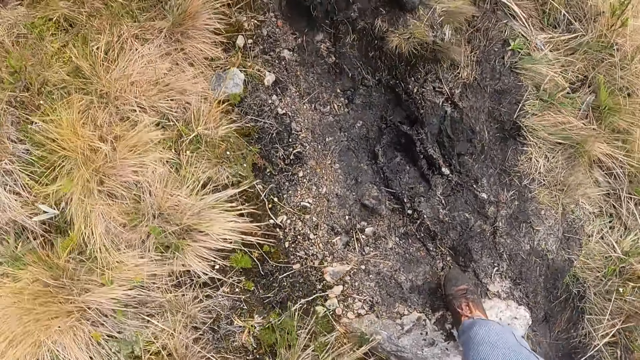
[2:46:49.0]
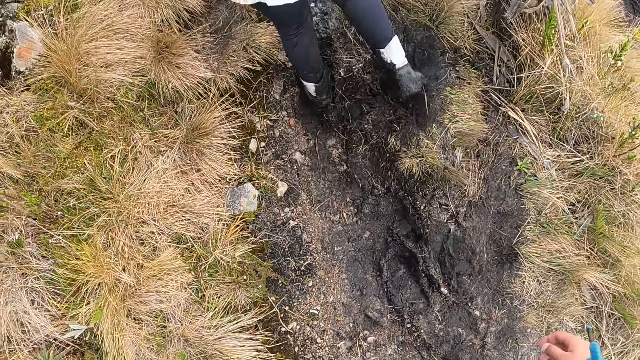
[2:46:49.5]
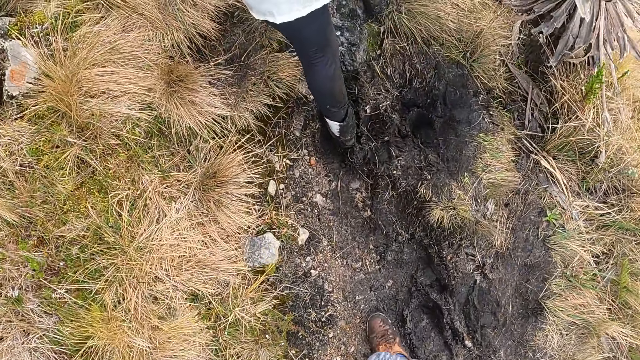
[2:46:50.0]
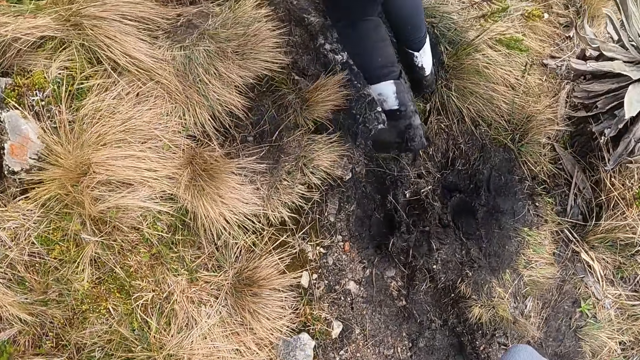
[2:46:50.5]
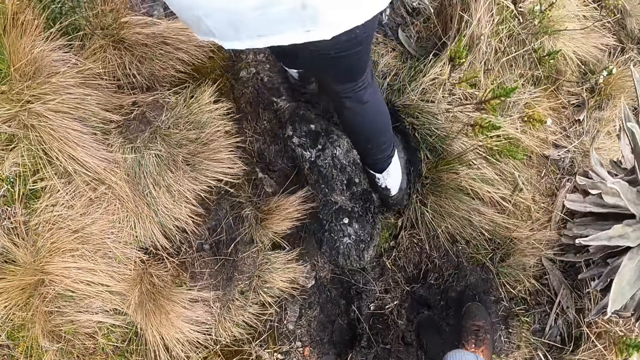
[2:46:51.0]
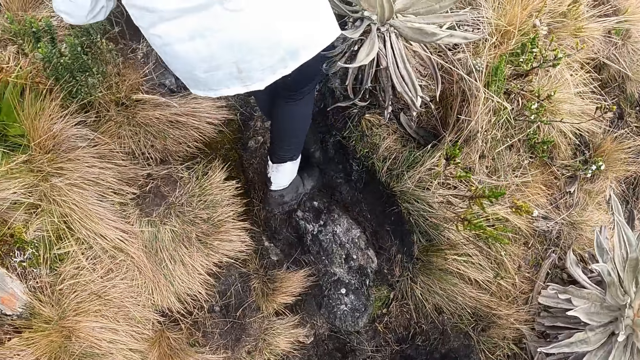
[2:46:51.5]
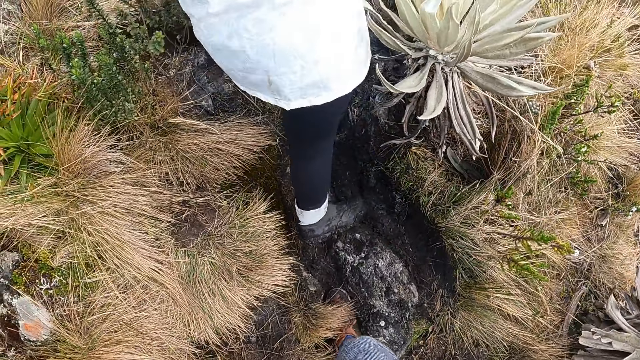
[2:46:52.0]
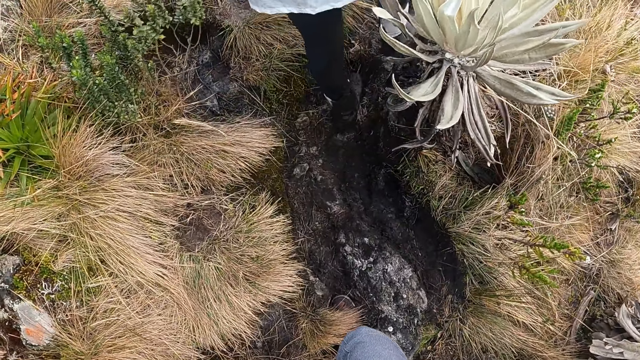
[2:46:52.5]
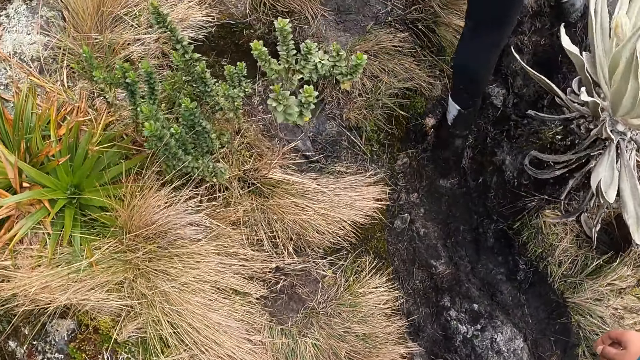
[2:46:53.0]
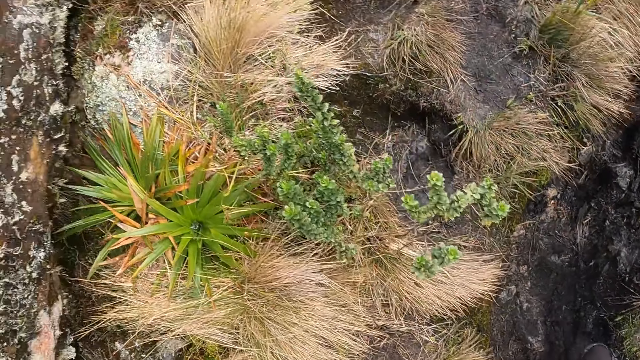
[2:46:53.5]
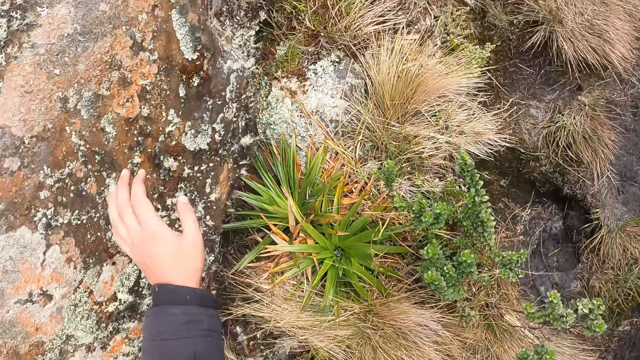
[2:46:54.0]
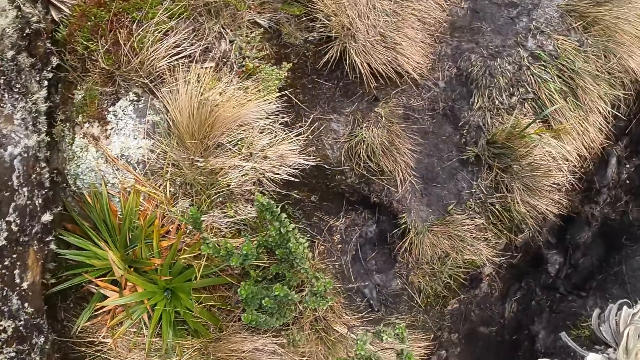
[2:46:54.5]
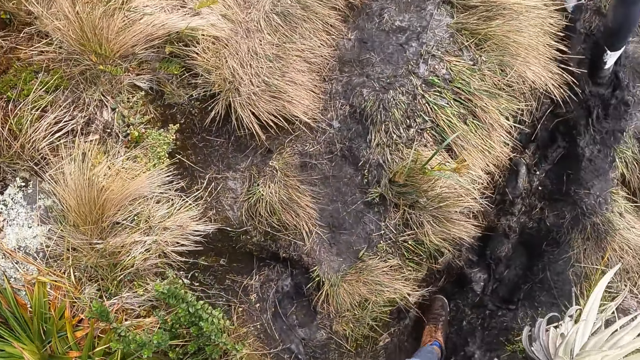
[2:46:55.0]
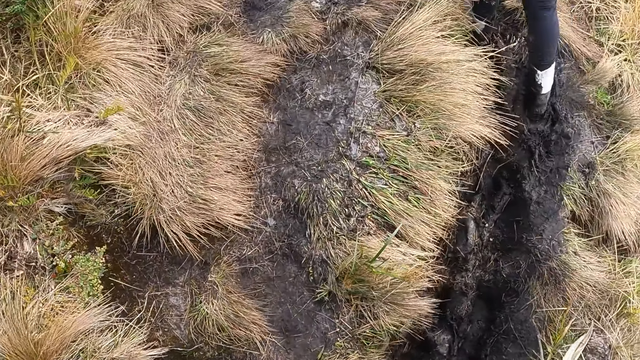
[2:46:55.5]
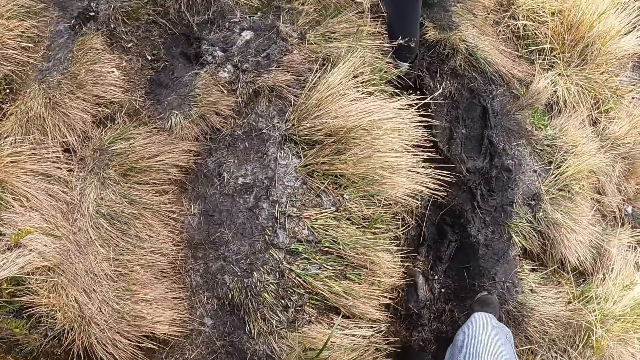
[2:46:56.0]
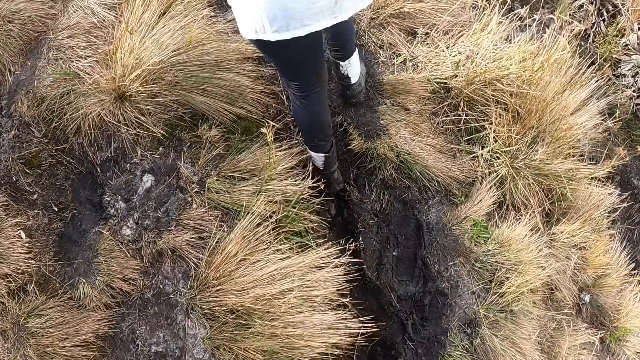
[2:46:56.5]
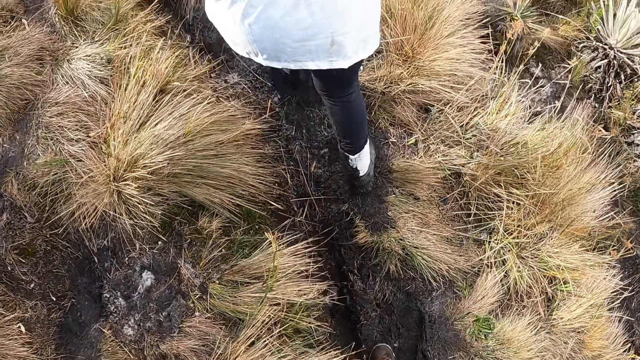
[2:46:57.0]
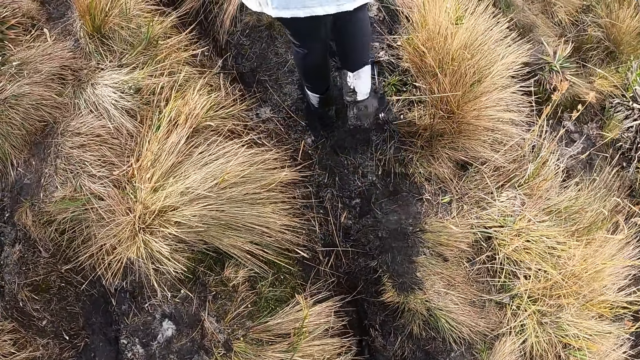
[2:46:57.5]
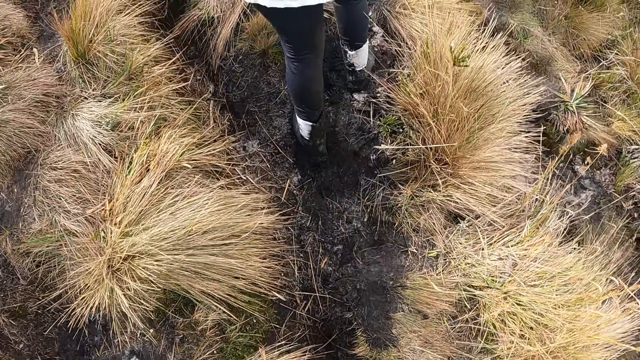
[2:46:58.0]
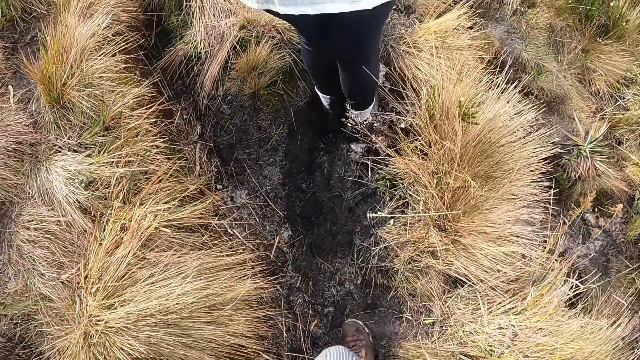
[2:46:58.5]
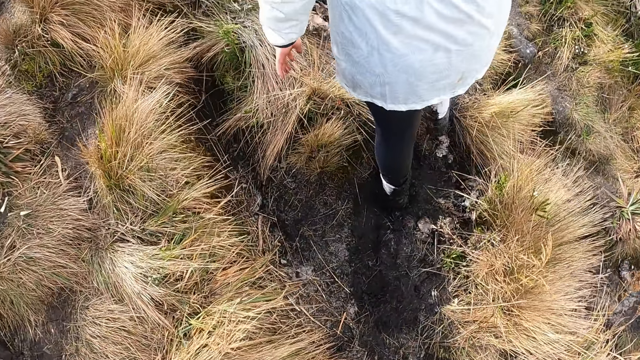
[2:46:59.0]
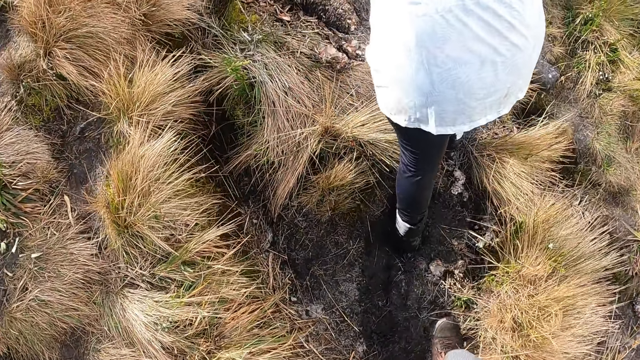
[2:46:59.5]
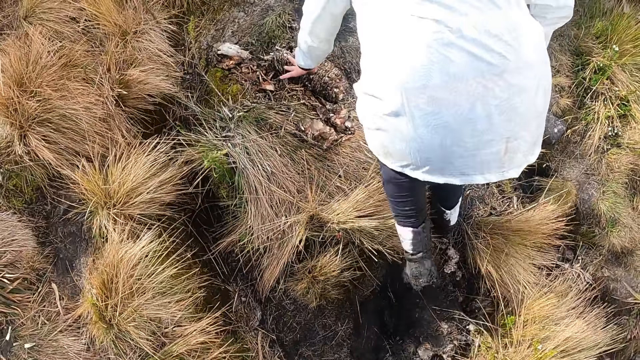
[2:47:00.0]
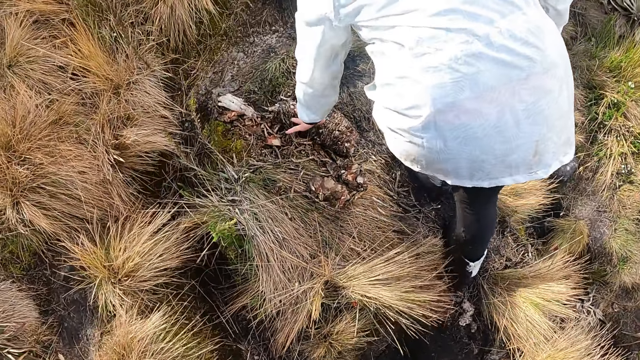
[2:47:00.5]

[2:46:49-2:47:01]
The camera wearer walks up the hill. They hold the rock. They walk up the hill.

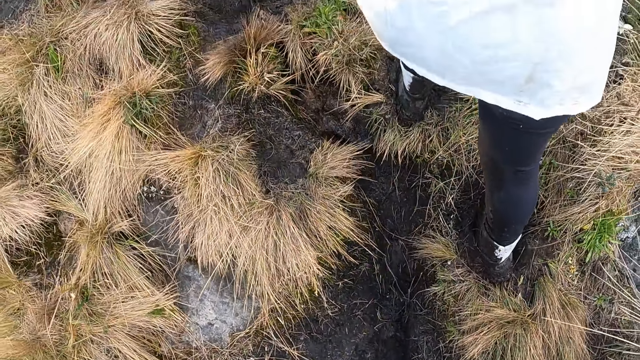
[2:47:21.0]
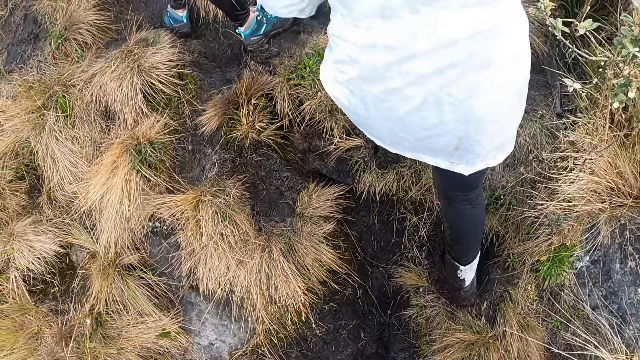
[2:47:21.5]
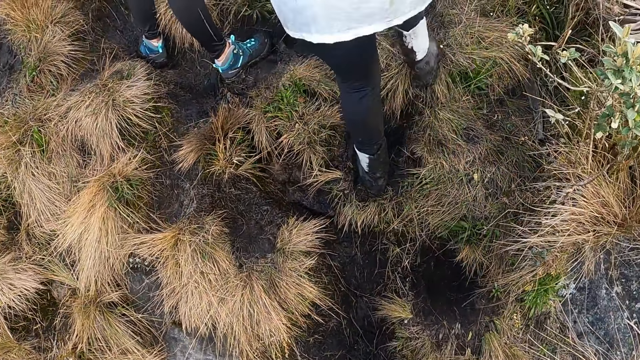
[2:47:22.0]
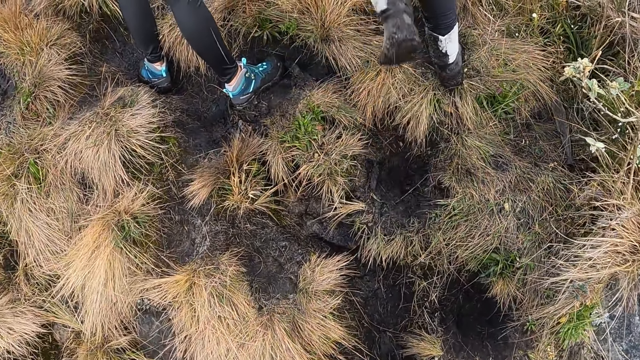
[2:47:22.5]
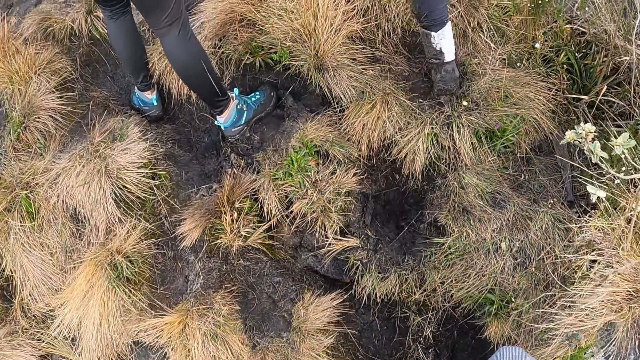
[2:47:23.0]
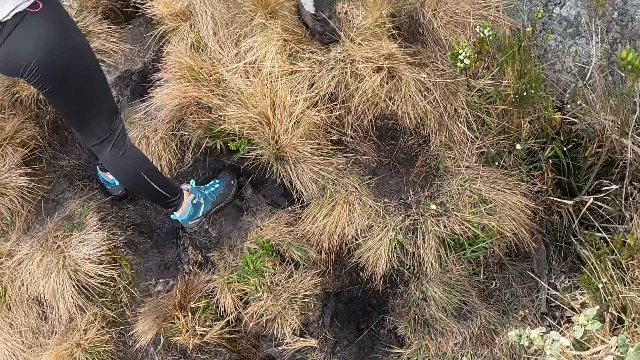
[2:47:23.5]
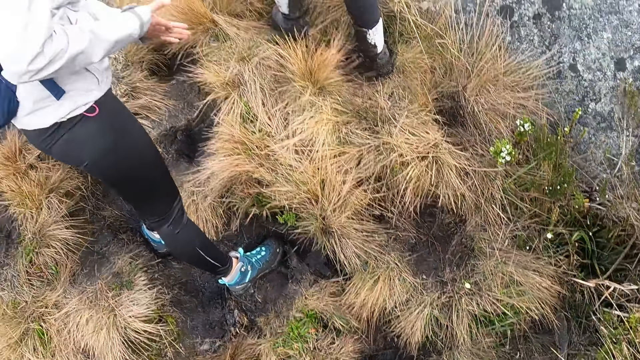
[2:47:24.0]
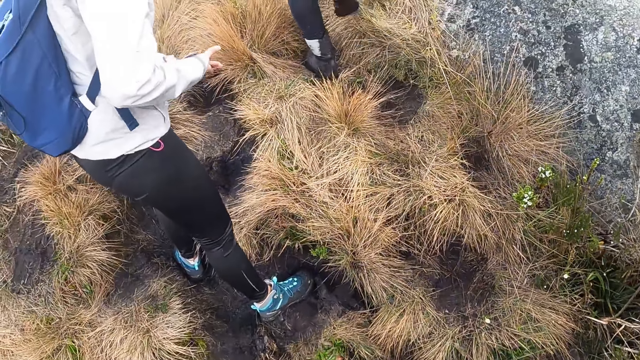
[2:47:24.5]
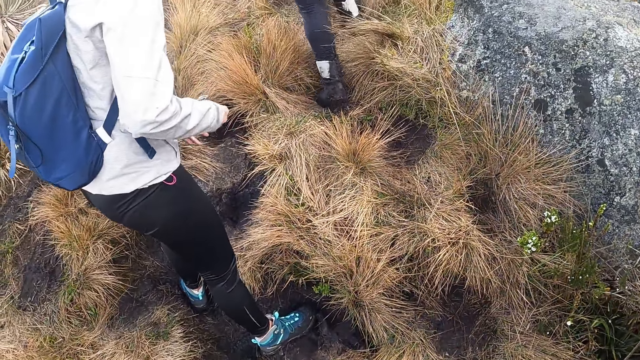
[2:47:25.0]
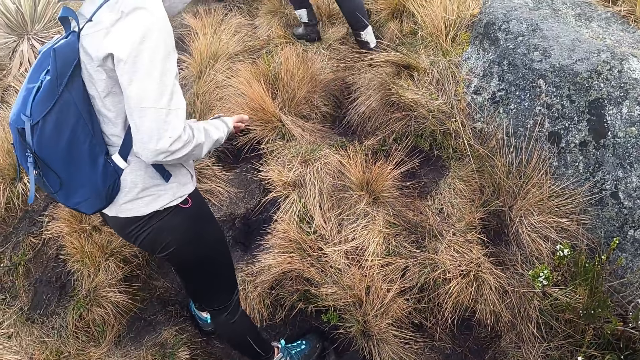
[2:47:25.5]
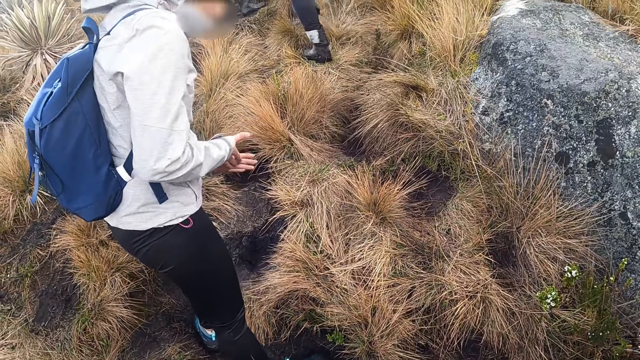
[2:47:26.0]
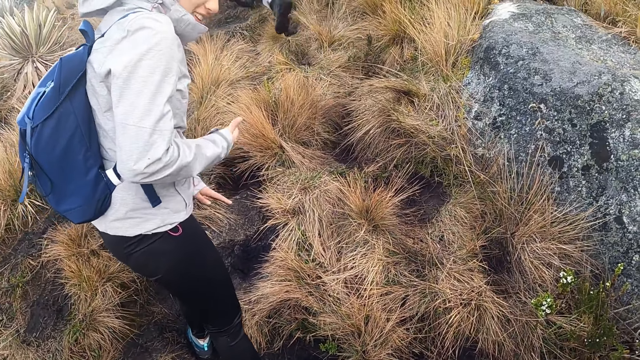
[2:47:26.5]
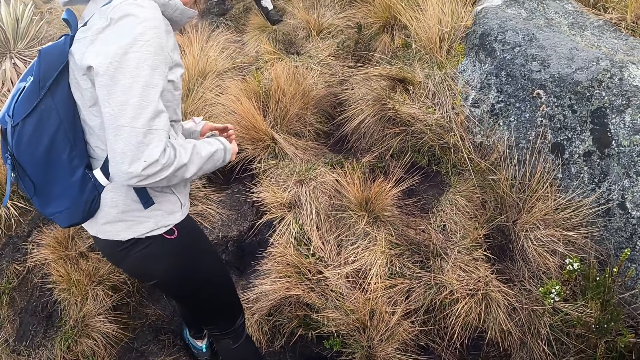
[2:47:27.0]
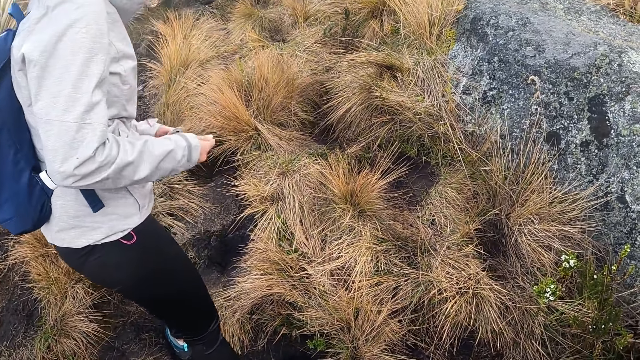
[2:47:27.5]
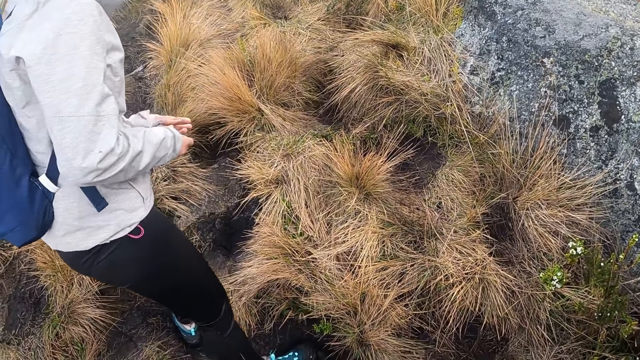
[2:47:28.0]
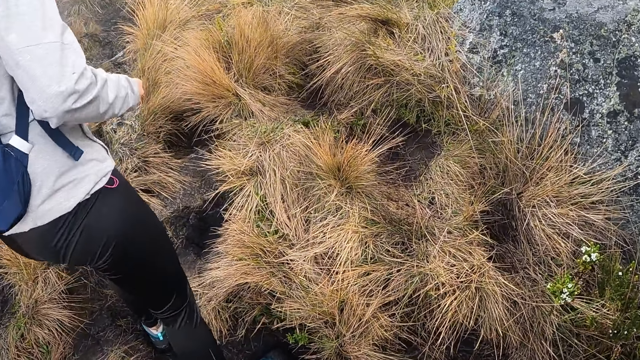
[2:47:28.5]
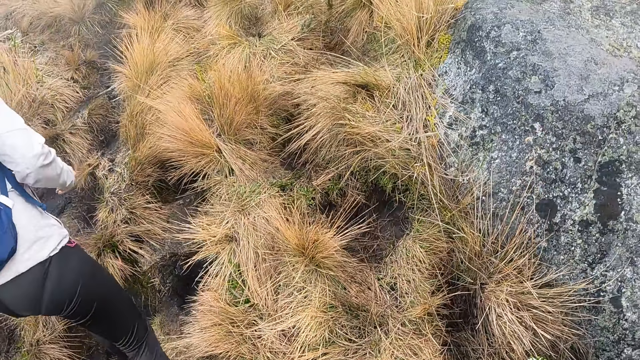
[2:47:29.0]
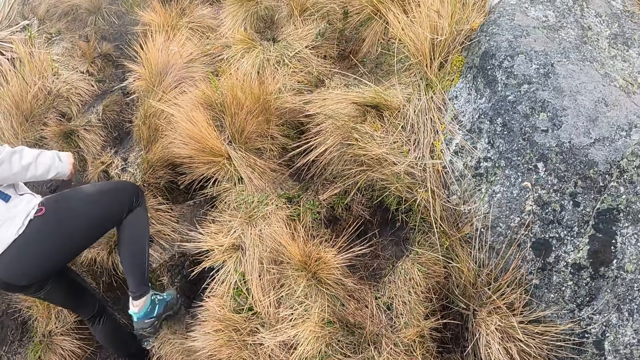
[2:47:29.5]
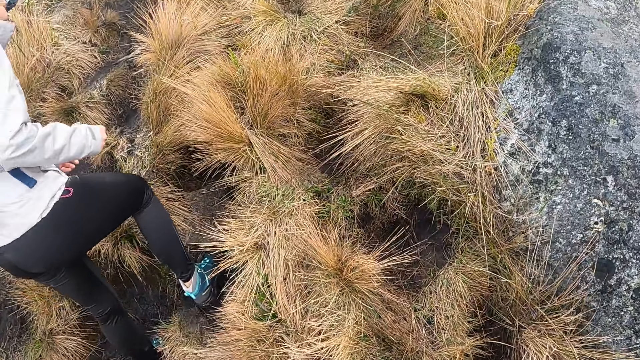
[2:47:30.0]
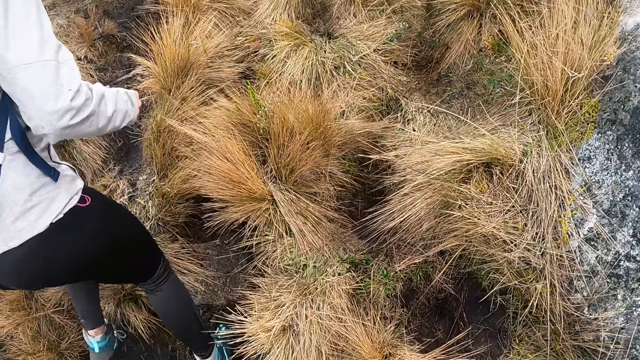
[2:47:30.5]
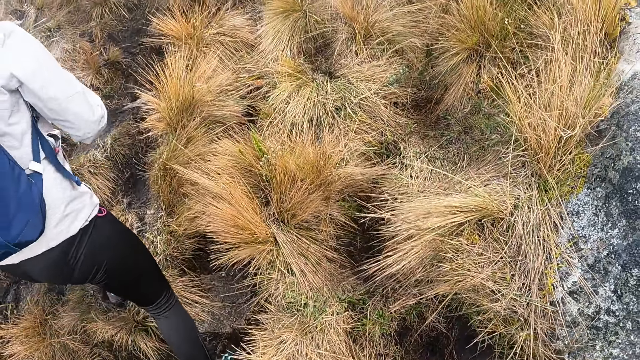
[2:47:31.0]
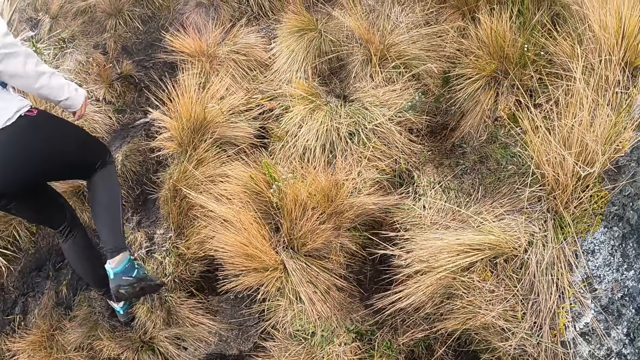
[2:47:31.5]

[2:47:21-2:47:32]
The lady walks past a man. The camera wearer interacts with the man. The man climbs the mountain.
